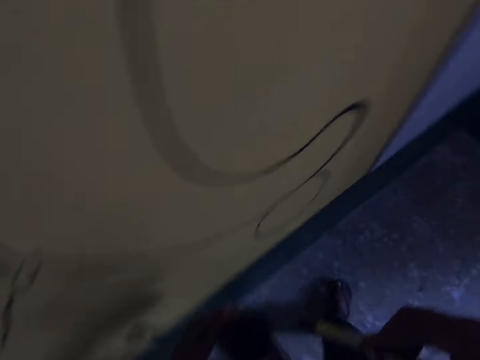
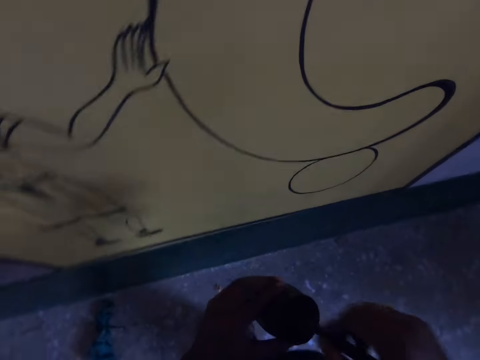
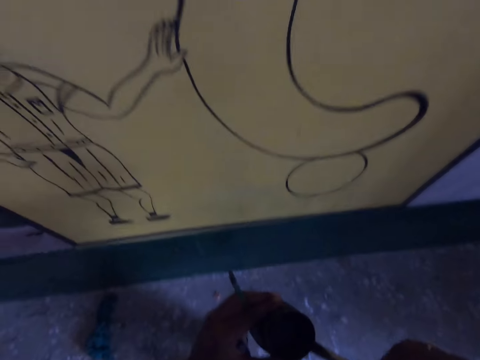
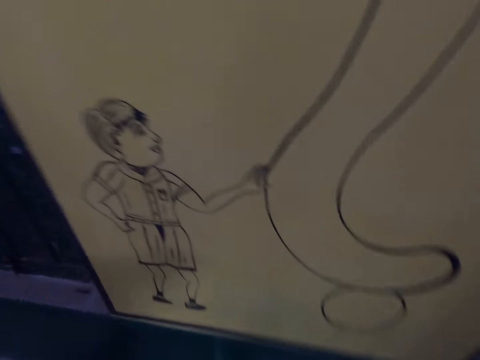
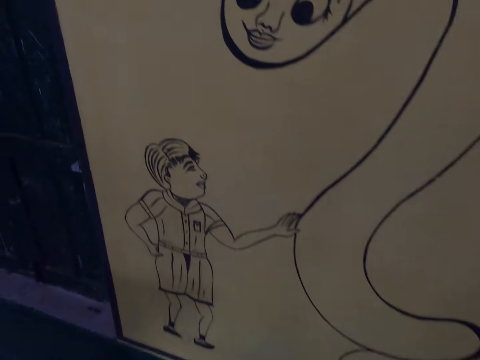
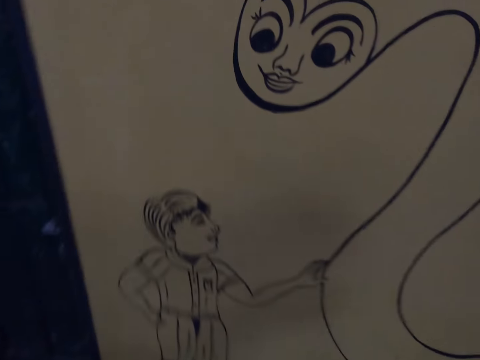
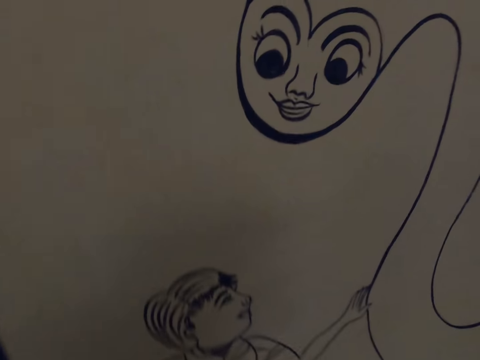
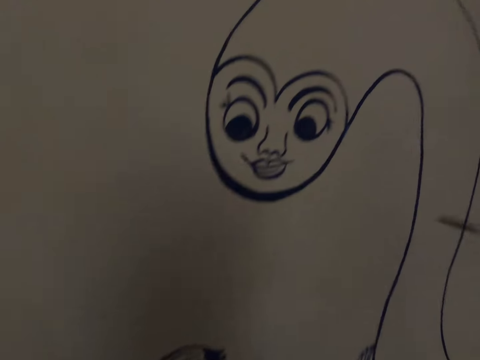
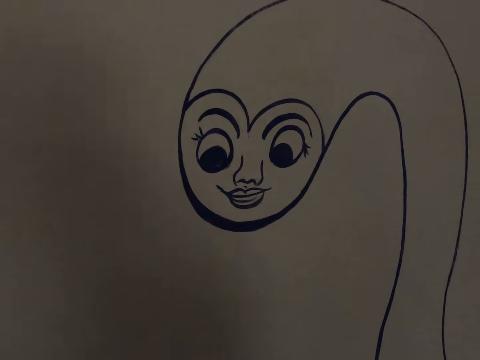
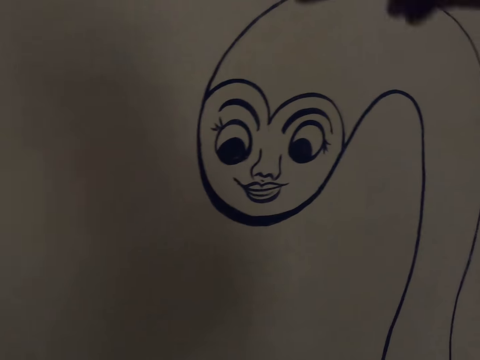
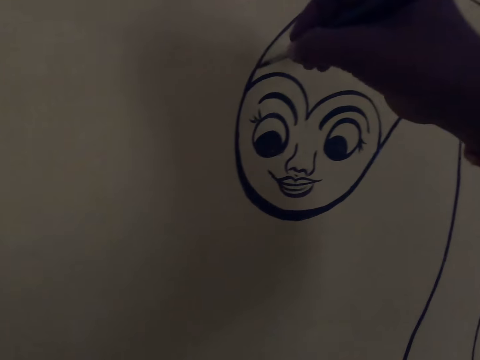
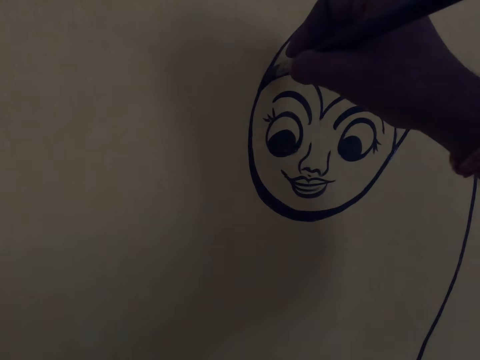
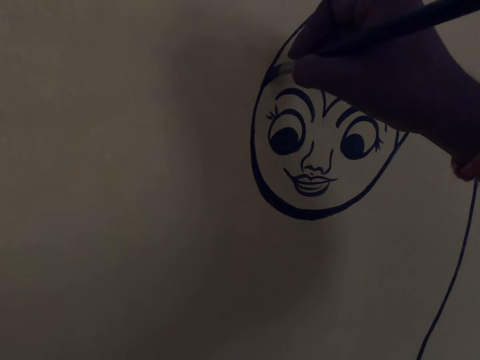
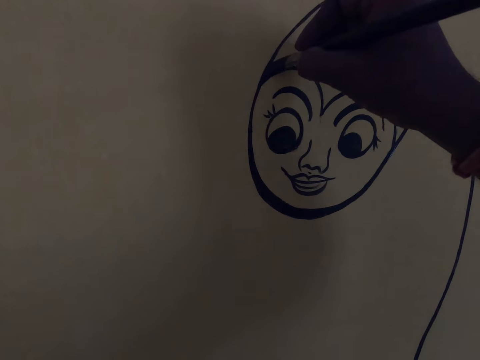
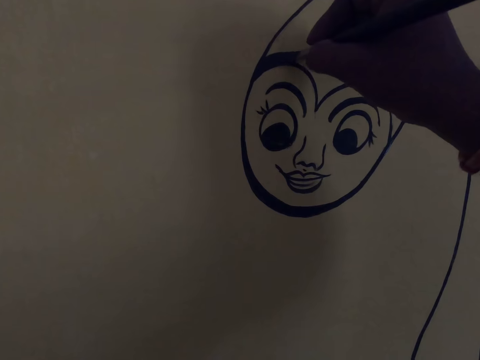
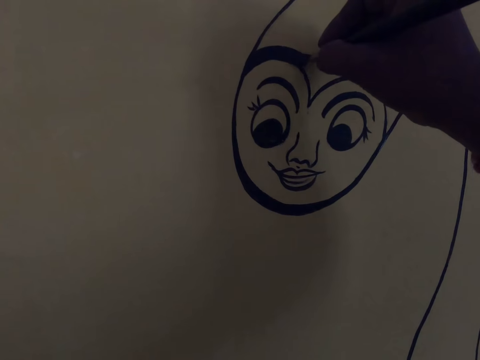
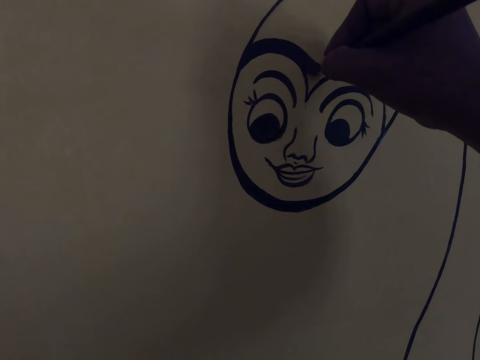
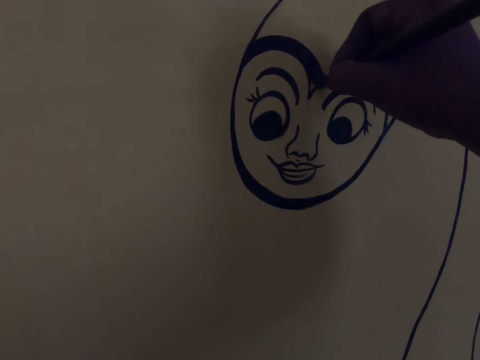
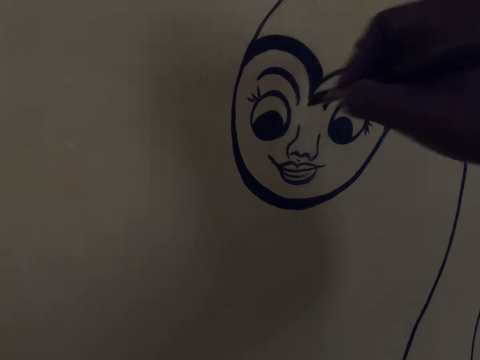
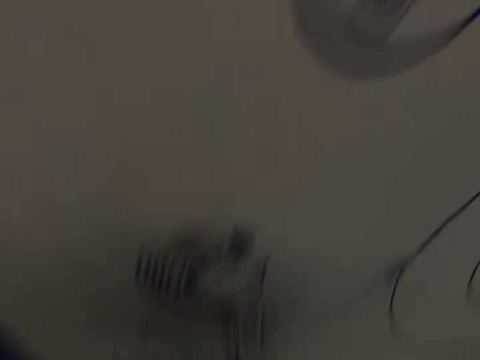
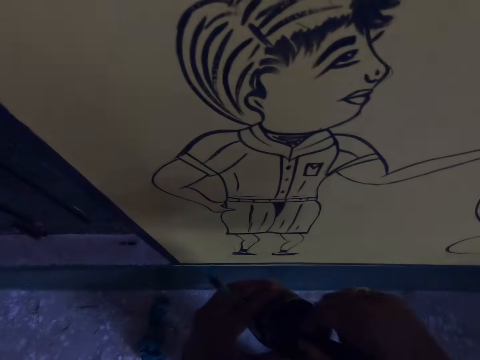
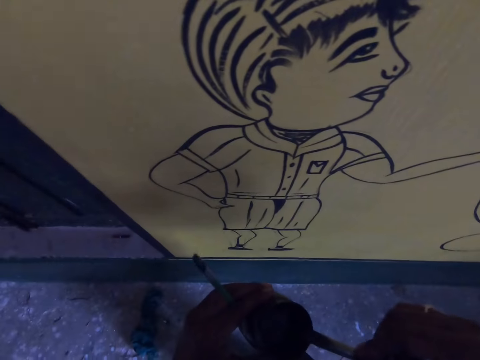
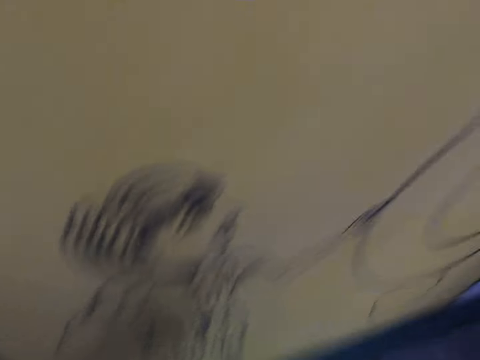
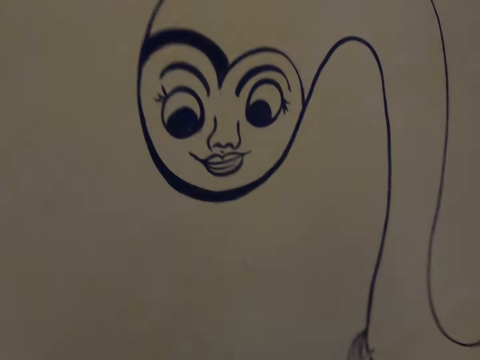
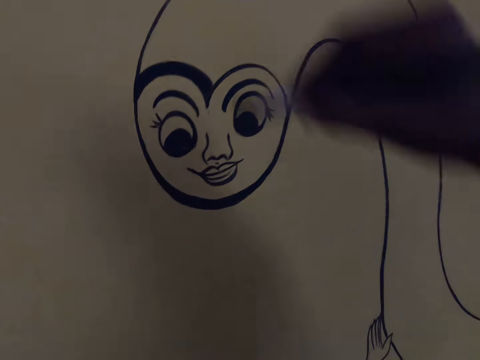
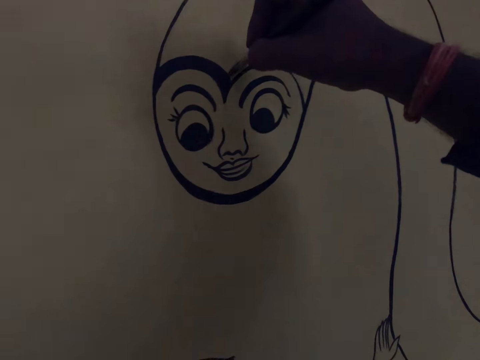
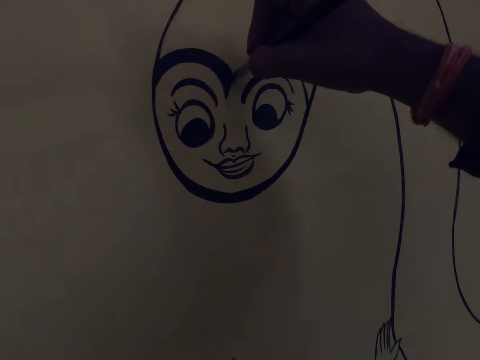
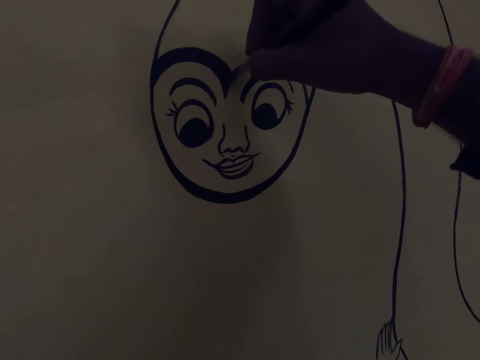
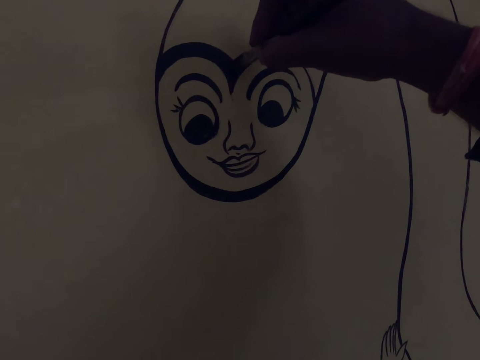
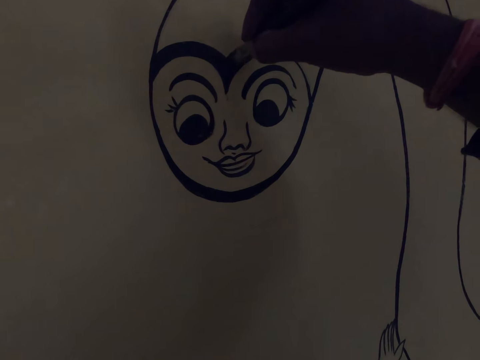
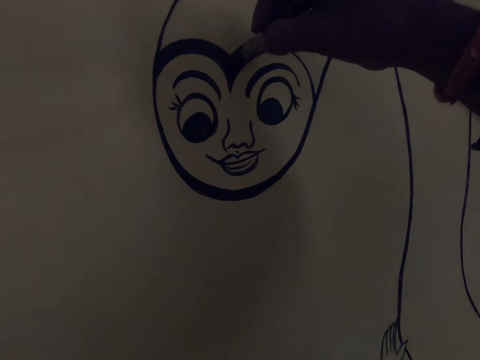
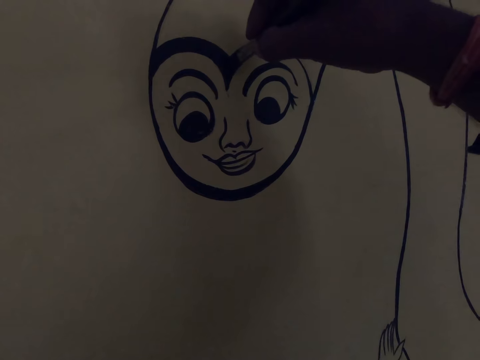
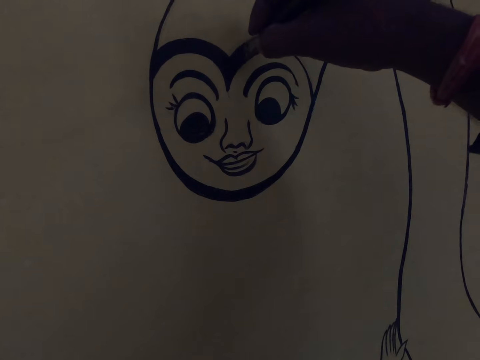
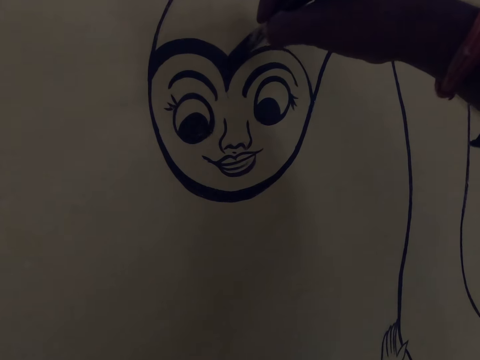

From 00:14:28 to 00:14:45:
The camera wearer dips the drawing brush into the paint container. He moves his hand. He draws on the wall with the drawing brush. He dips the drawing brush into the paint container. He removes excess paint from the brush. He draws on the wall with the drawing brush.

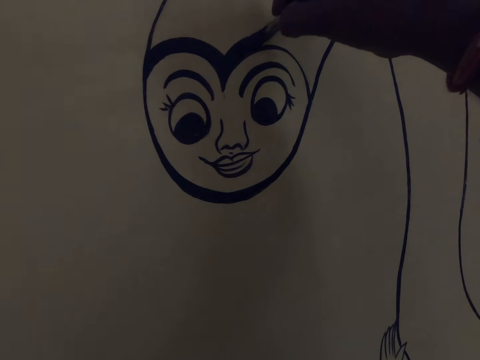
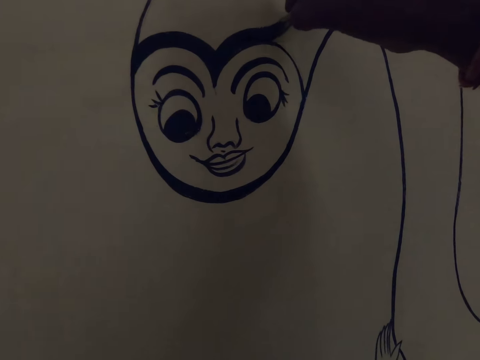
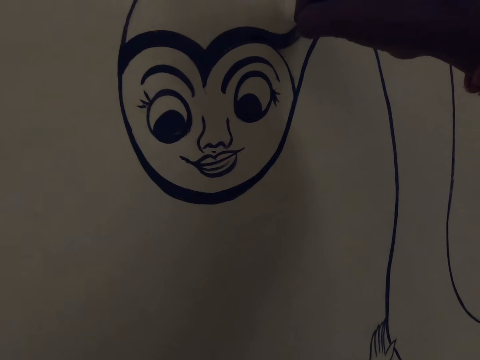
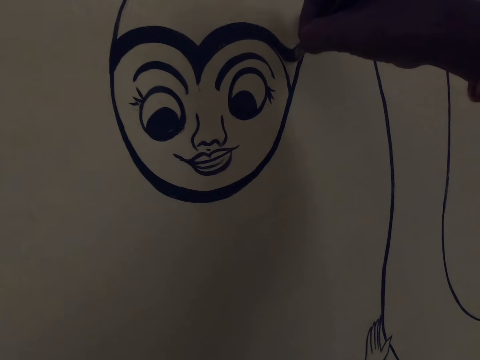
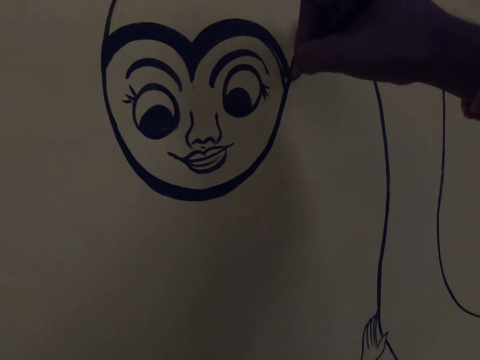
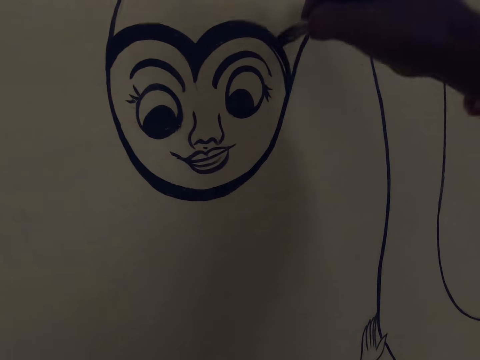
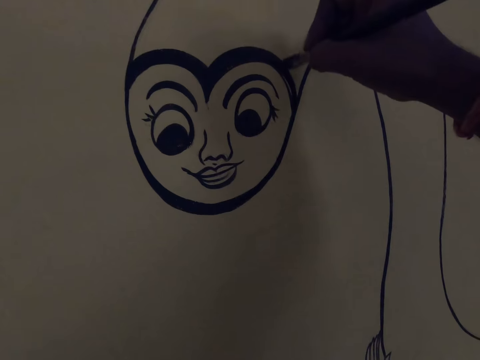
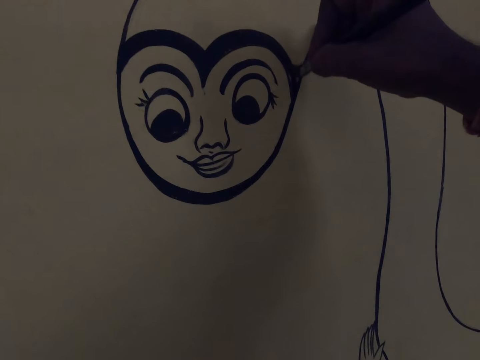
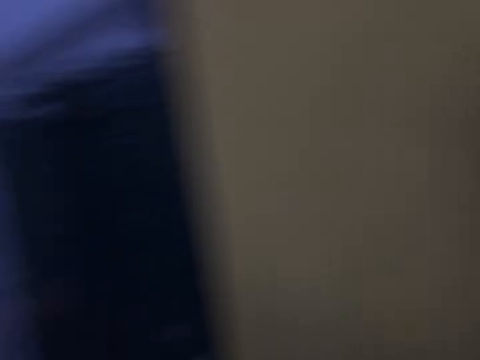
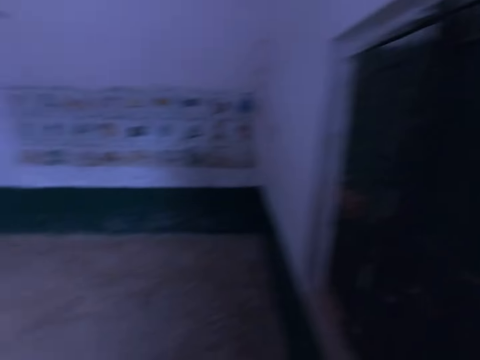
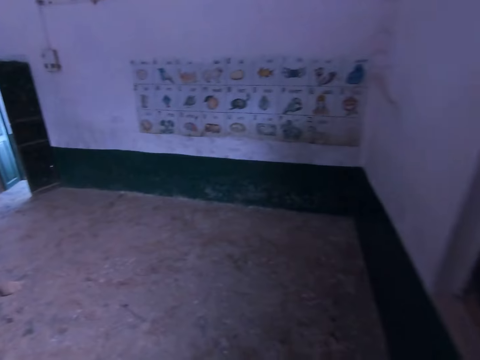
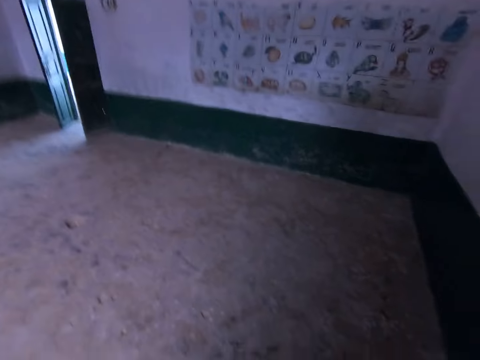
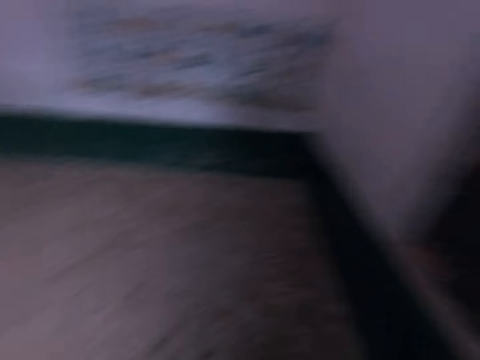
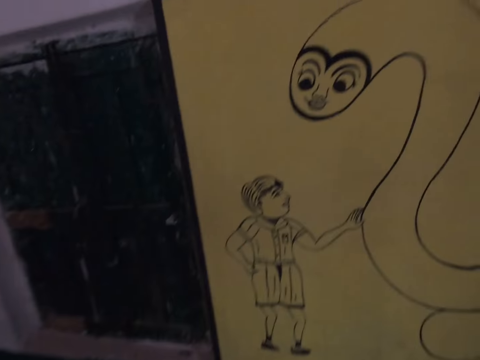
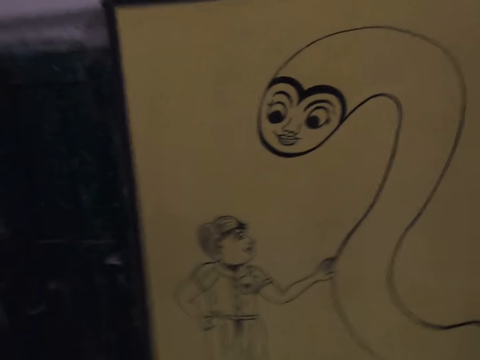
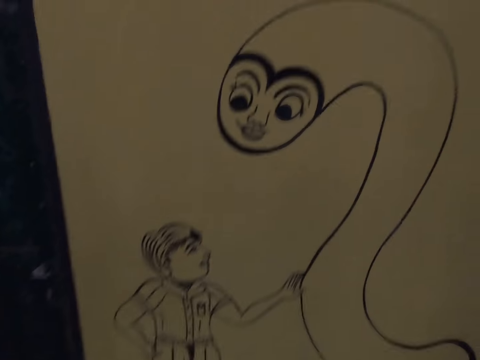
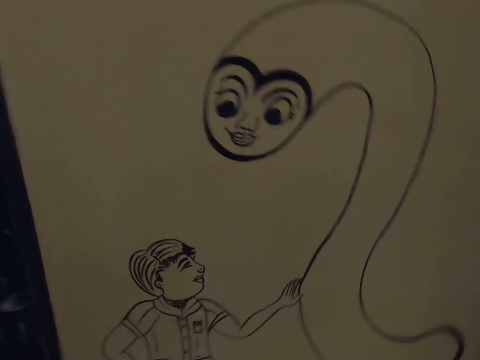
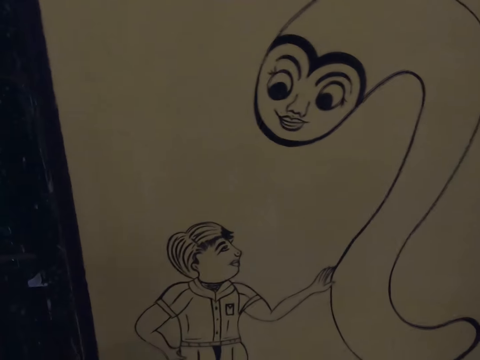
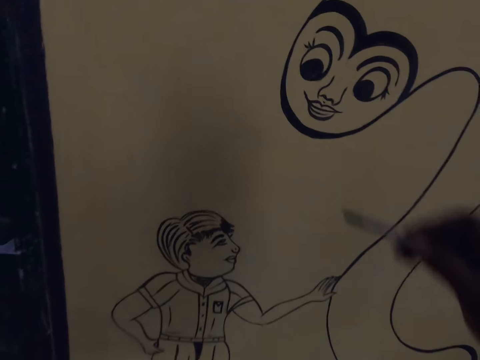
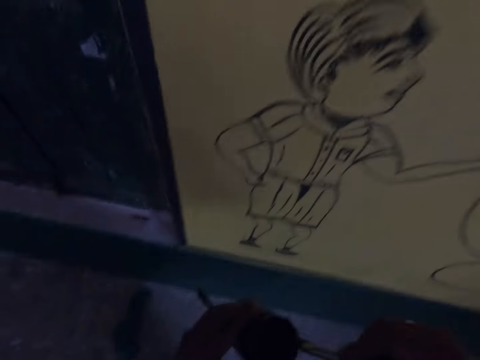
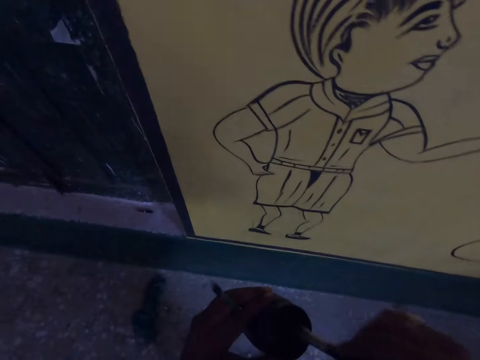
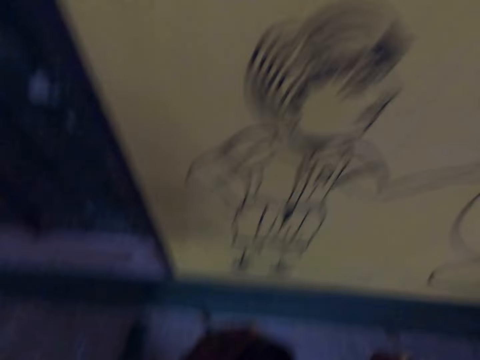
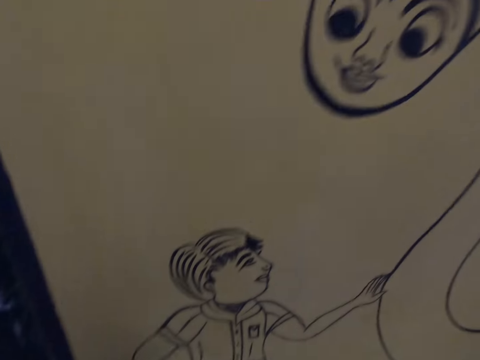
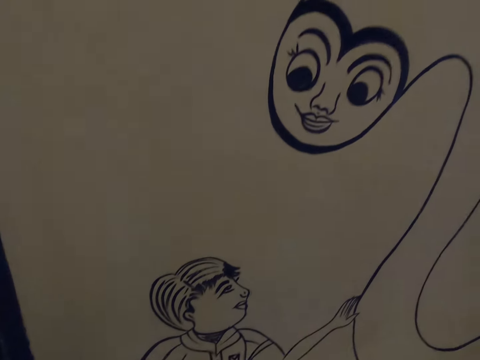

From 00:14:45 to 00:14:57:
The camera wearer interacts with a man. They look around the house. They dip the drawing brush into the paint container.
